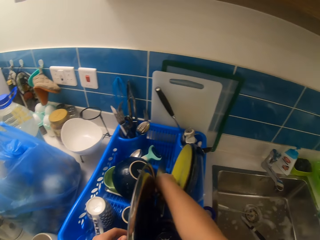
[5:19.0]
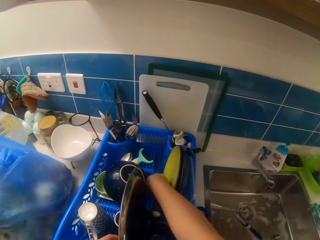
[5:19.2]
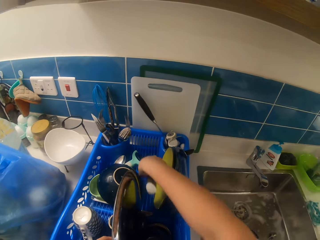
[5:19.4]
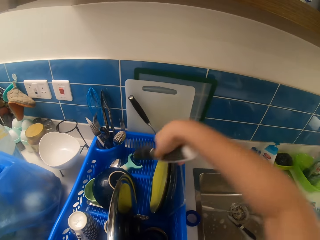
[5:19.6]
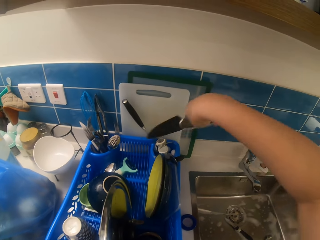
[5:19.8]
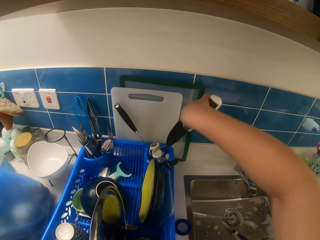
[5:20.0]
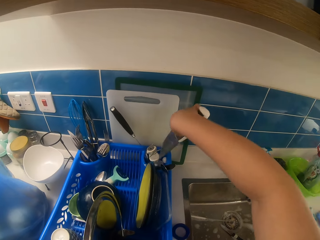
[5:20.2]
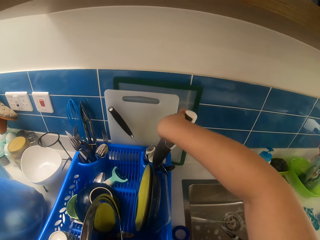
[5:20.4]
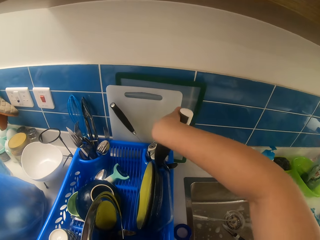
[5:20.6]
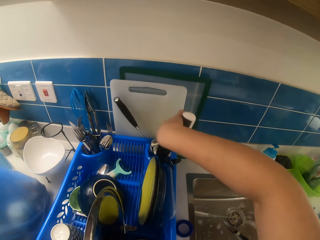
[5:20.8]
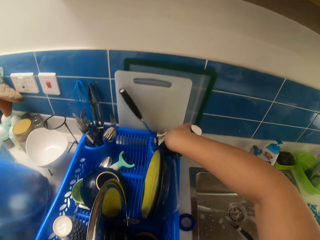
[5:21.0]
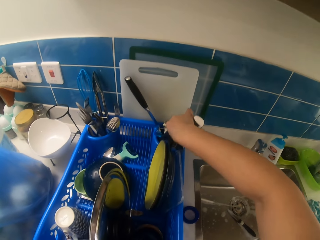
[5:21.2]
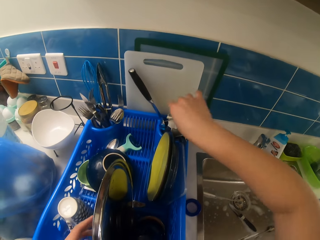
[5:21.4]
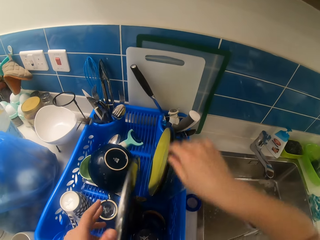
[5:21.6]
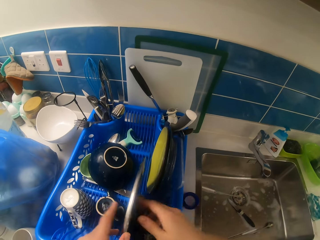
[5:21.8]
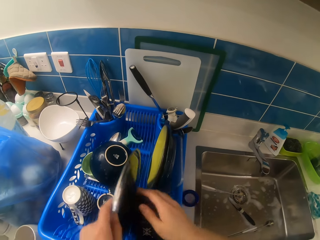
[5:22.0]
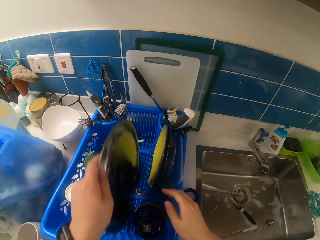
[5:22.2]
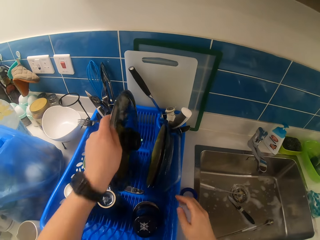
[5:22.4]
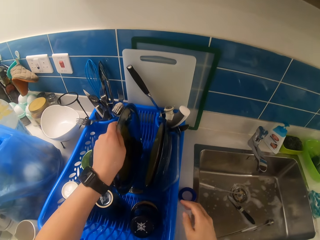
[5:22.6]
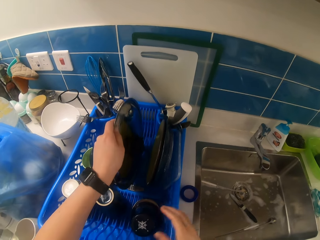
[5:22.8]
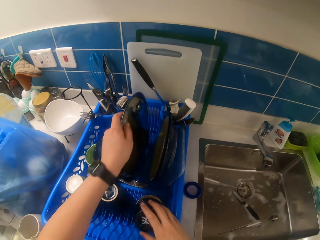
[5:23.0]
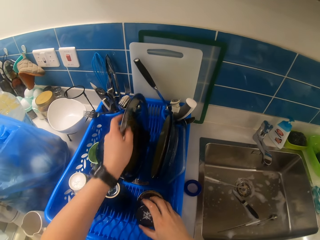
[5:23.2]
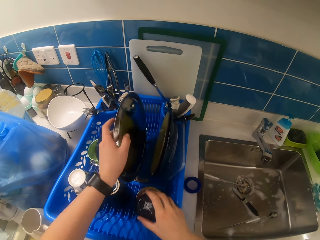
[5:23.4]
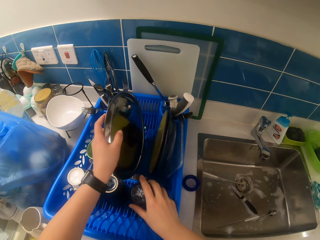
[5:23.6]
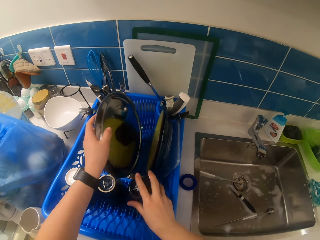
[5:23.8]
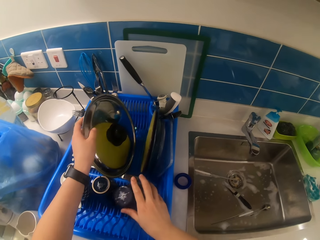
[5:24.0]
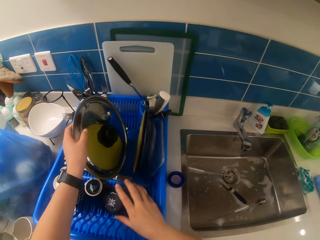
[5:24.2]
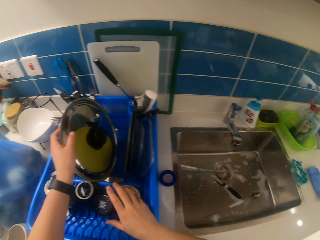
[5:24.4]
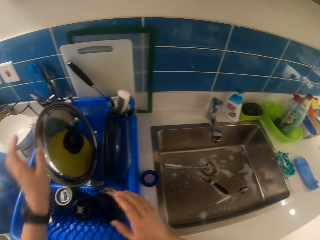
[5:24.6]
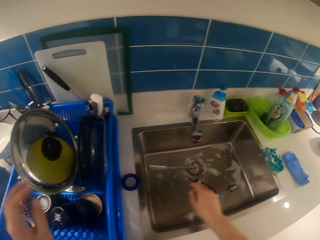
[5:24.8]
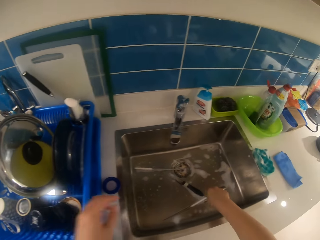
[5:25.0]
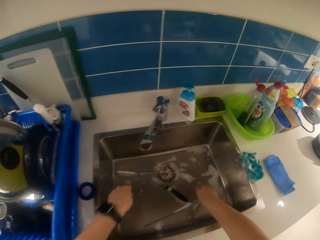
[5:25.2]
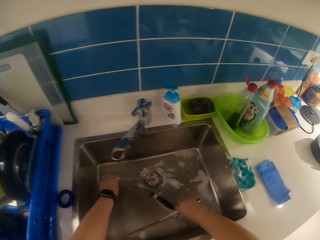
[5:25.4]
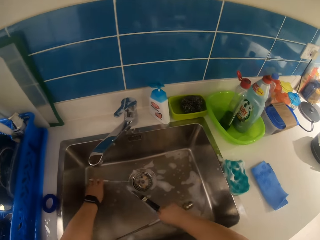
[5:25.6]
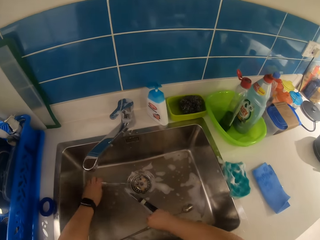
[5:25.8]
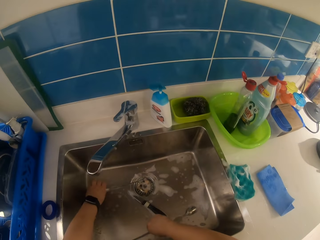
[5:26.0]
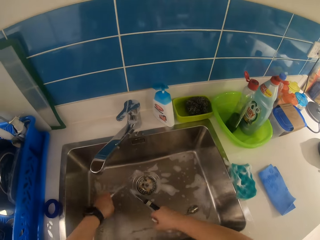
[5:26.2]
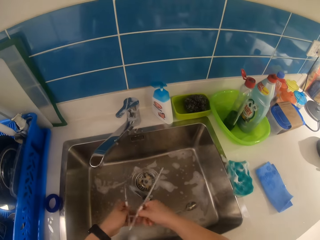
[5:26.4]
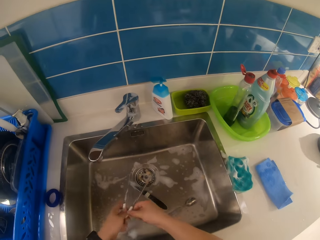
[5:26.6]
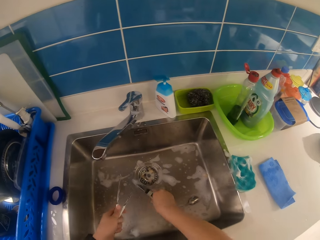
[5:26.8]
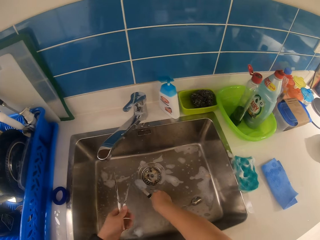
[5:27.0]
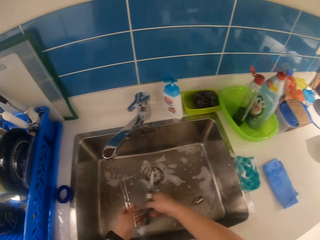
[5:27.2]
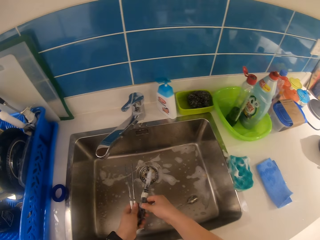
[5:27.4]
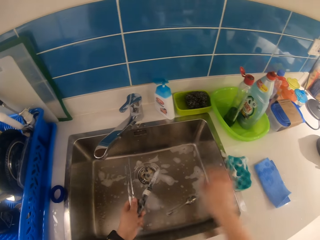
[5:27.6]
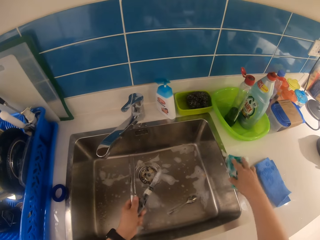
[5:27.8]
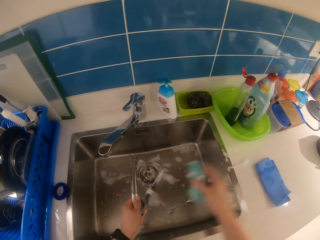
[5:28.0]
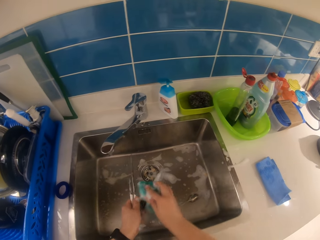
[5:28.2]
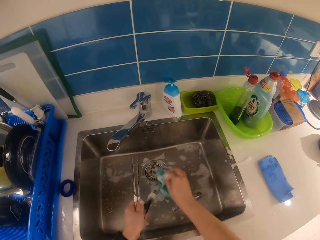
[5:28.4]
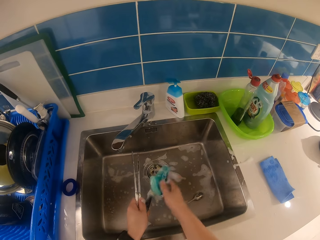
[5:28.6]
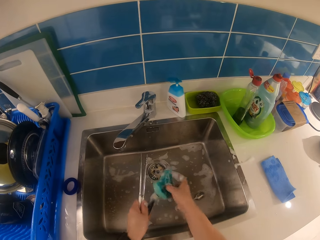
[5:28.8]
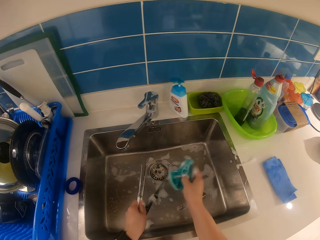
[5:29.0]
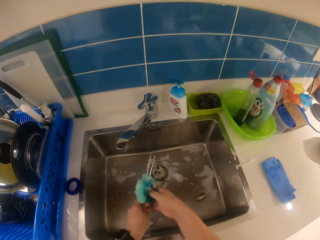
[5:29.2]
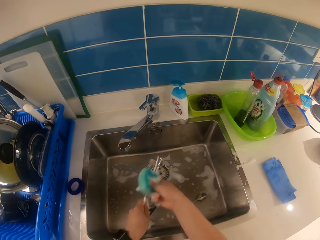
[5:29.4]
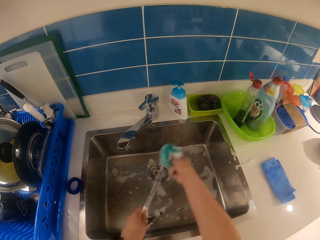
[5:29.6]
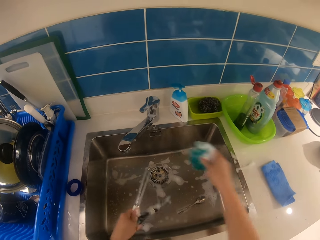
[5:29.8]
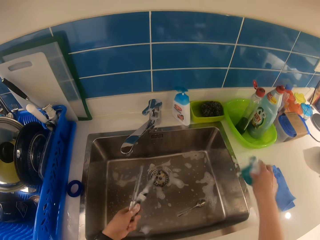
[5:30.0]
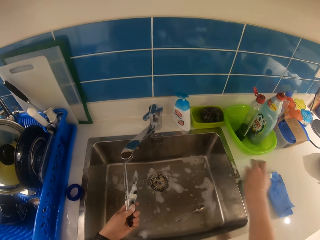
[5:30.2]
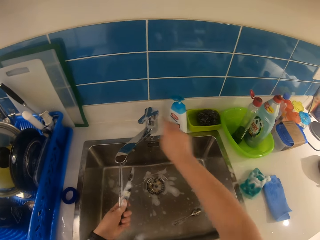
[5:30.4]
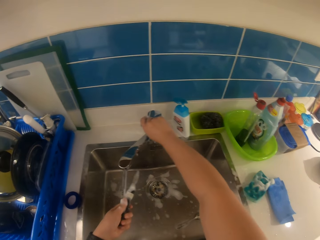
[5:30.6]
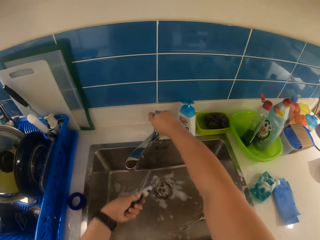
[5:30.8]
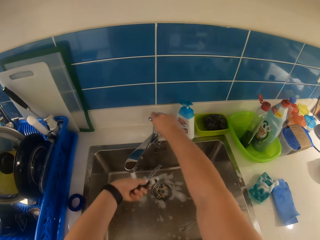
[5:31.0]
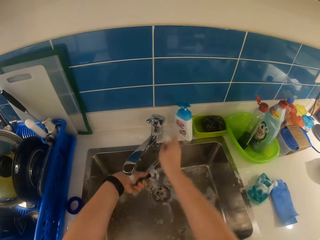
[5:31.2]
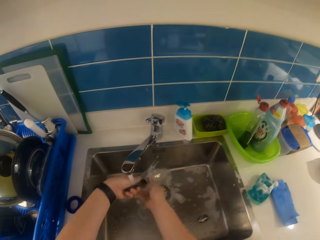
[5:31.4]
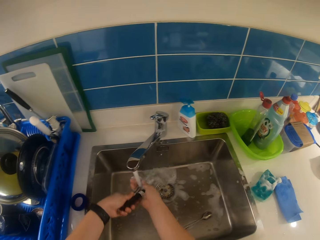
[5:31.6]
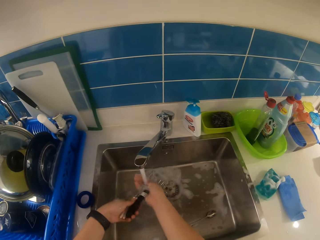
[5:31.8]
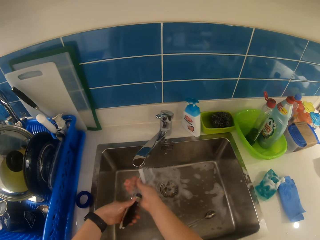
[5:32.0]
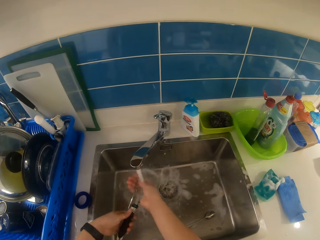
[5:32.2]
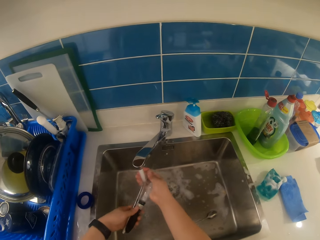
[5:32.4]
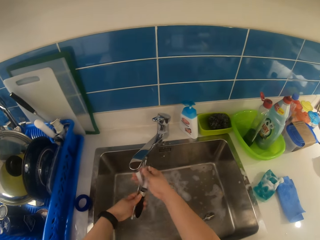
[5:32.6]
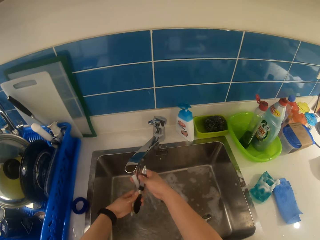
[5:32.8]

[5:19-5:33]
The camera wearer rearranges the knife in the dish rack with his right hand. He picks the knife with a hand and puts down the knife in the dish rack. He rearranges a pot lid in the dish rack with his left hand. He moves a glass with a hand. He gathers cutleries or chopsticks in the sink with both hands. He puts a chopstick to the other hand. He picks a knife in the sink with a hand and puts the knife to the other hand. He picks the sponge by the sink with his right hand. He washes the cutleries in his left hand with the sponge in his right hand. He places the sponge by the sink with his right hand. He turns on the tap with his right hand. He rinses the cutleries in his left hand.

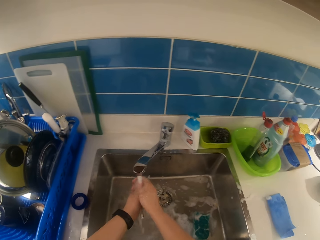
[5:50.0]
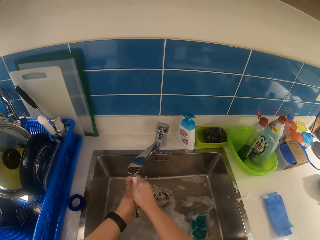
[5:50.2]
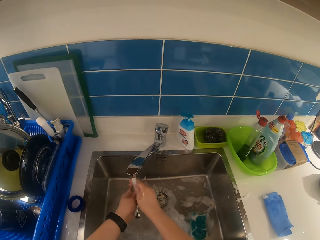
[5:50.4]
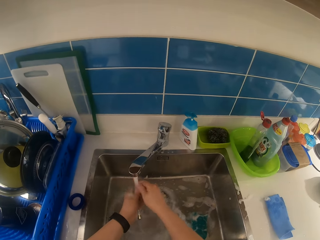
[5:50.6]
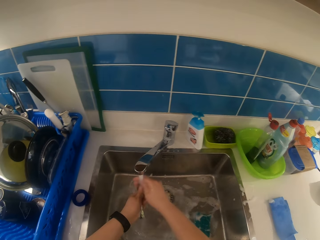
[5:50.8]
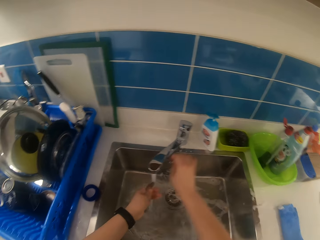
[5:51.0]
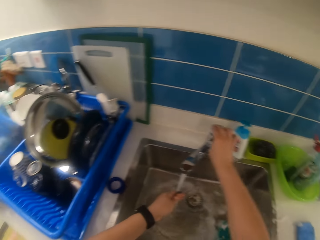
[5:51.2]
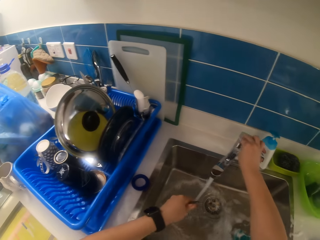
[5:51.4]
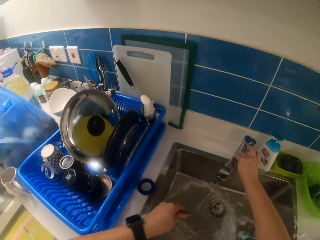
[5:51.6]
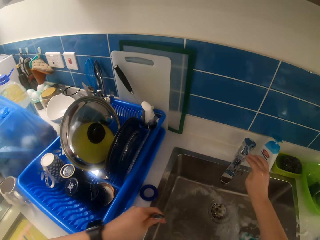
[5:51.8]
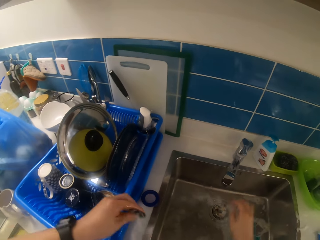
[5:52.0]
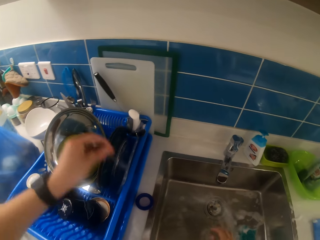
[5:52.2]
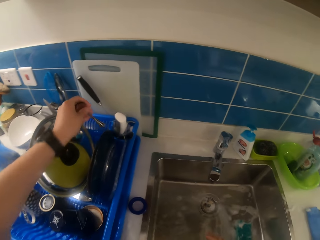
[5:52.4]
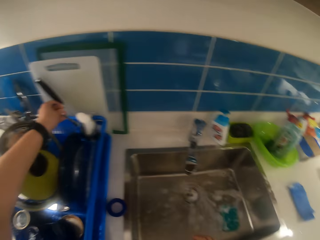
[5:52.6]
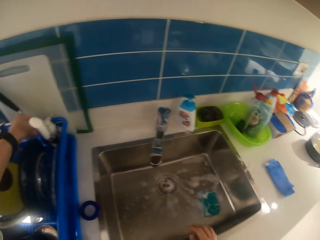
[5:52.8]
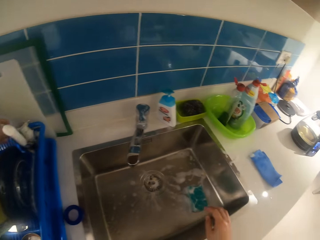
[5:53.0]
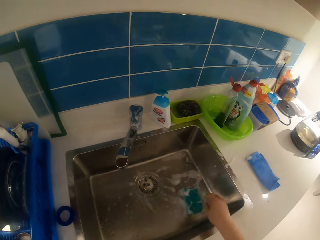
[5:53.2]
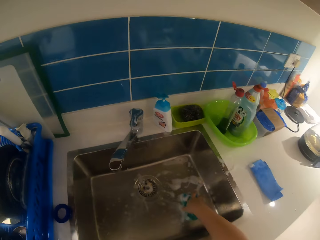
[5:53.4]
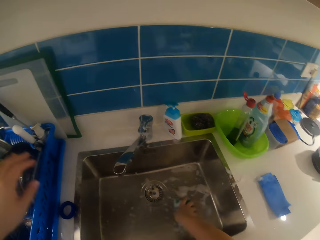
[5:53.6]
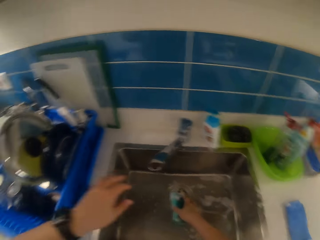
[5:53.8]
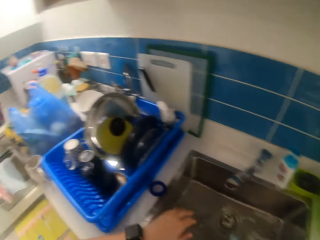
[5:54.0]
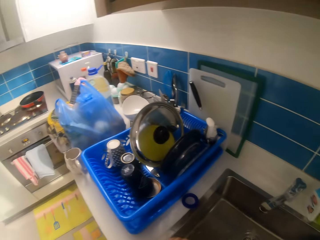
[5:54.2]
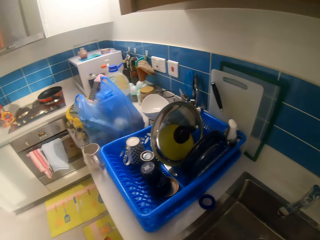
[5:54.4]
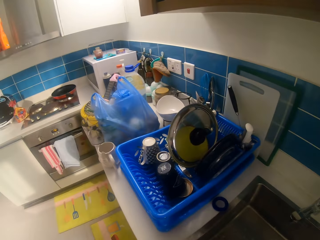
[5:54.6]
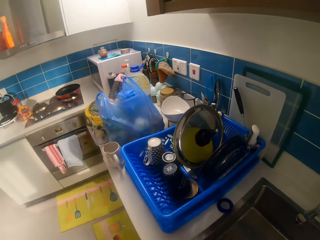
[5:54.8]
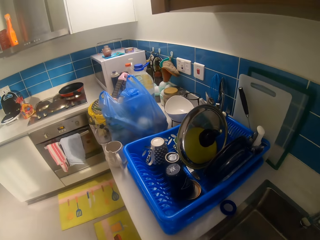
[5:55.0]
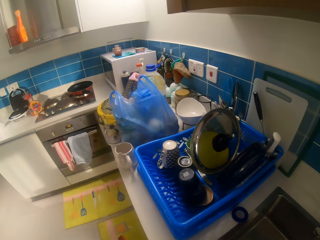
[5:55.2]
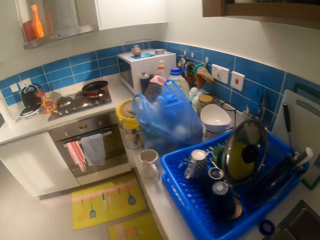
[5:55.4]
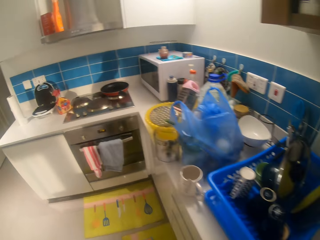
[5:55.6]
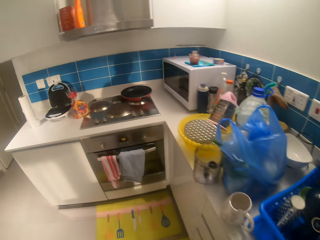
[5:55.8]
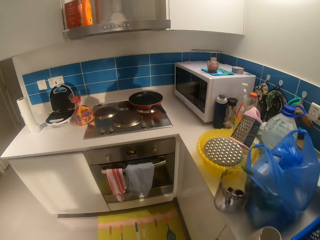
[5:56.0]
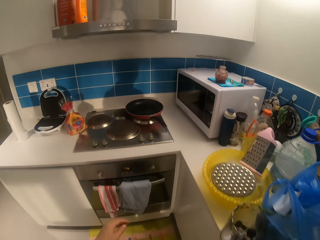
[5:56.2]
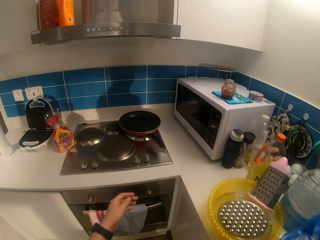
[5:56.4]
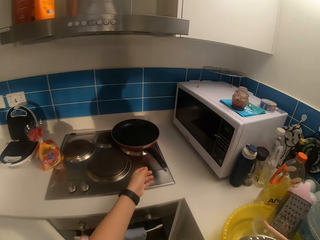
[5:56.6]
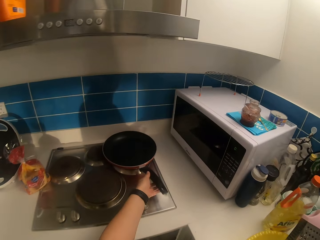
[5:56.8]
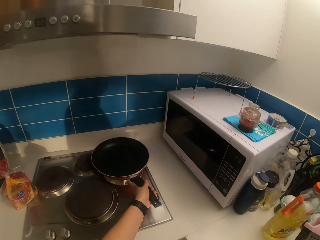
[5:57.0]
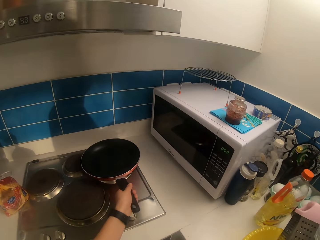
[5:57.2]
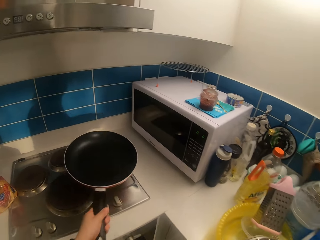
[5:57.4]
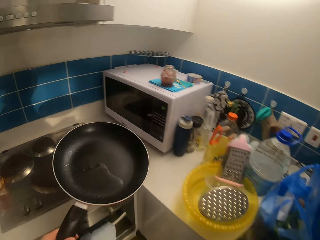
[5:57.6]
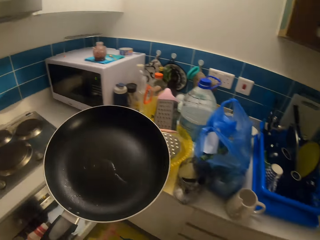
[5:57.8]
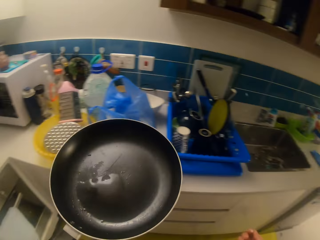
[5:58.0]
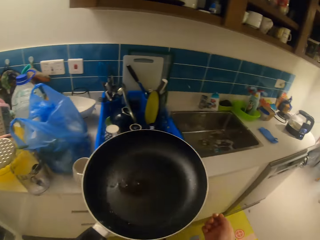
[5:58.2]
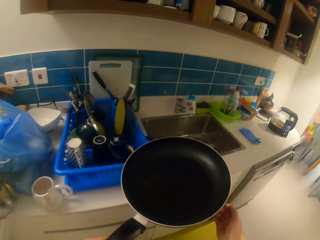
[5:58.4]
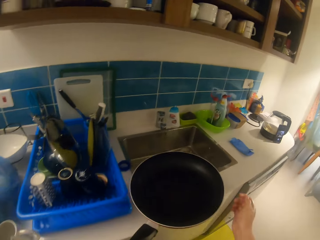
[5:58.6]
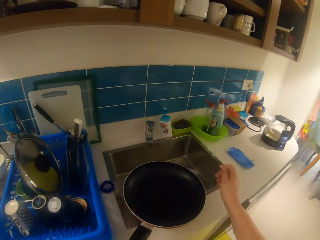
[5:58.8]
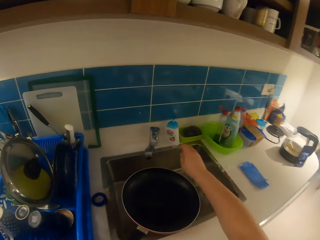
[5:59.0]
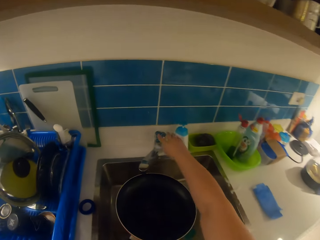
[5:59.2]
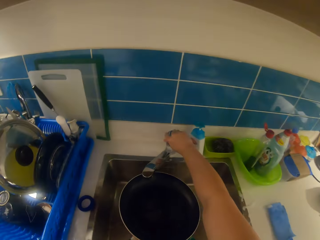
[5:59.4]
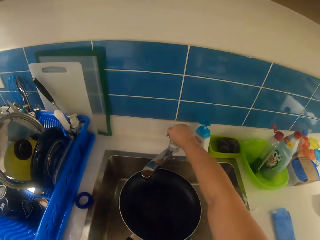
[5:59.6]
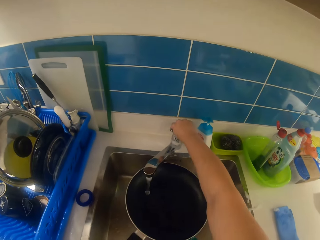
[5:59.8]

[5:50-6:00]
The camera wearer turns off the tap with his right hand. He puts a spoon on a utensil rack with a hand. He picks the sponge in the sink with his right hand. He picks a frying pan on the gas stove with his left hand. He turns on the tap with his right hand.
